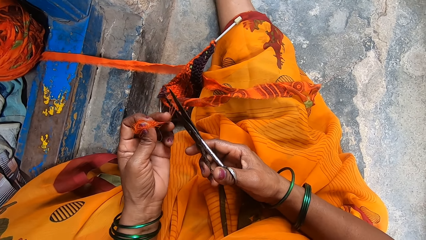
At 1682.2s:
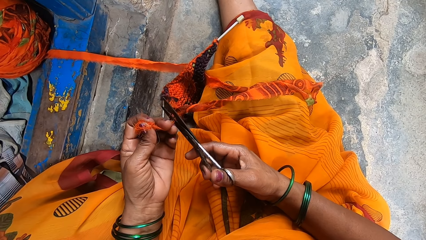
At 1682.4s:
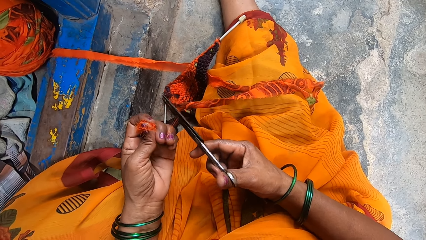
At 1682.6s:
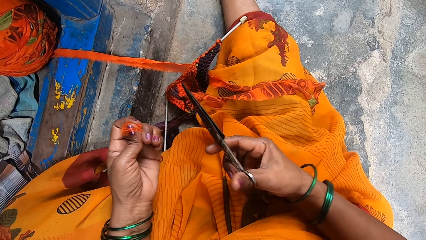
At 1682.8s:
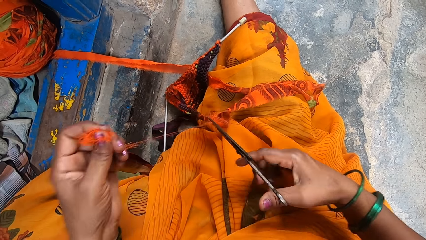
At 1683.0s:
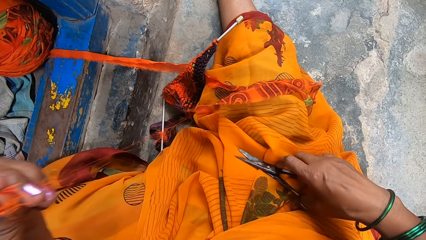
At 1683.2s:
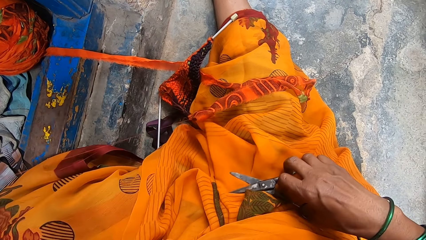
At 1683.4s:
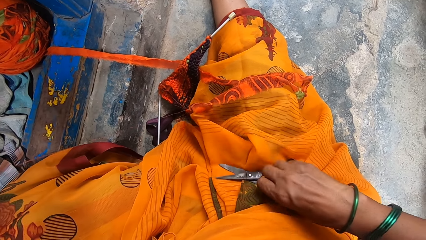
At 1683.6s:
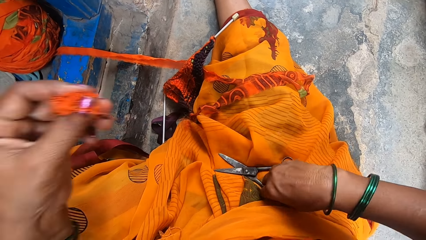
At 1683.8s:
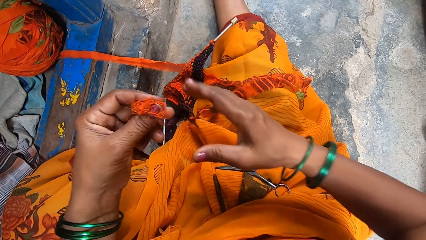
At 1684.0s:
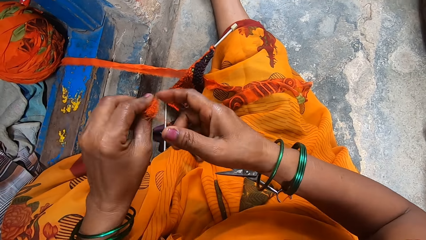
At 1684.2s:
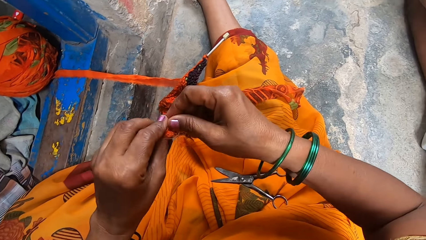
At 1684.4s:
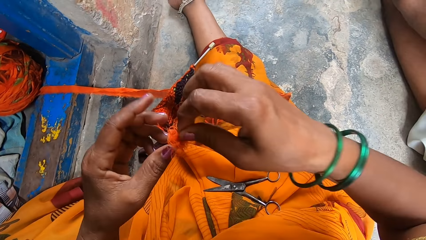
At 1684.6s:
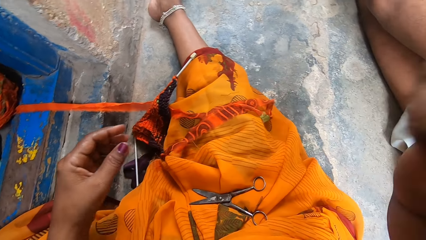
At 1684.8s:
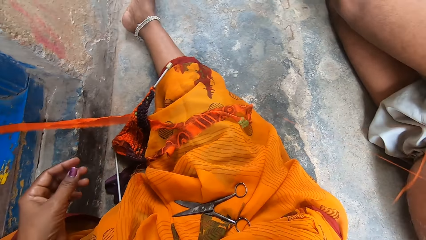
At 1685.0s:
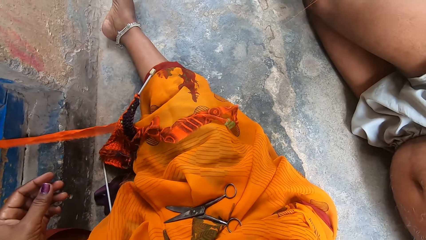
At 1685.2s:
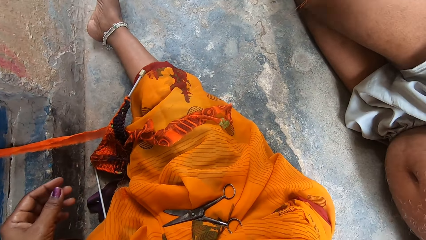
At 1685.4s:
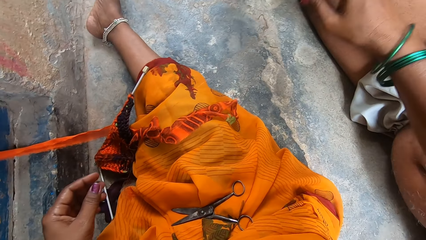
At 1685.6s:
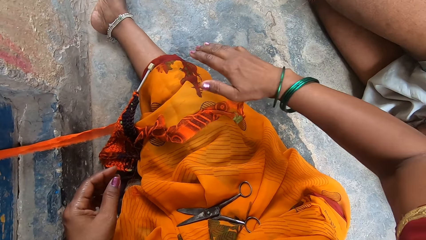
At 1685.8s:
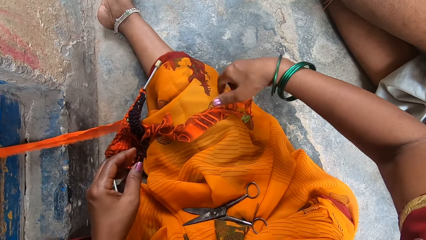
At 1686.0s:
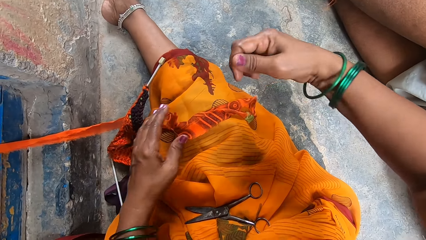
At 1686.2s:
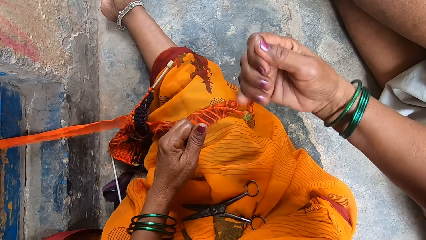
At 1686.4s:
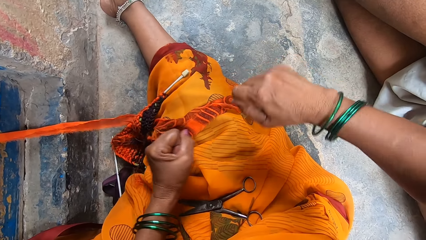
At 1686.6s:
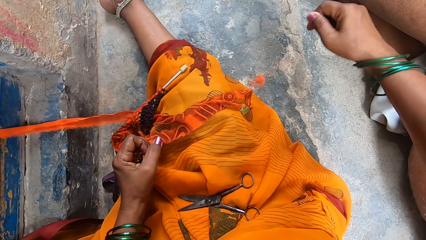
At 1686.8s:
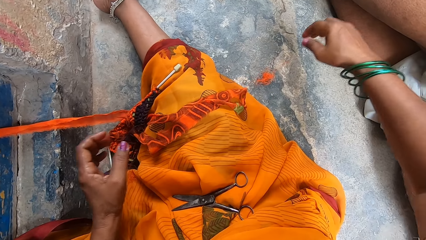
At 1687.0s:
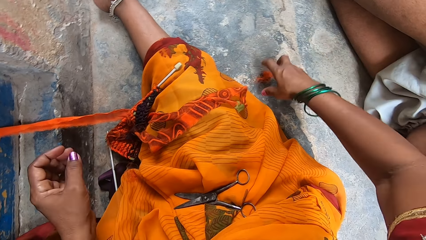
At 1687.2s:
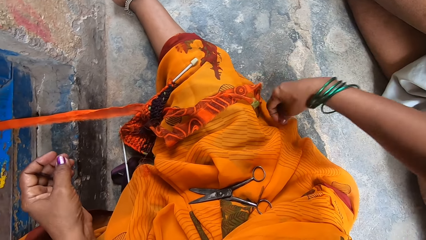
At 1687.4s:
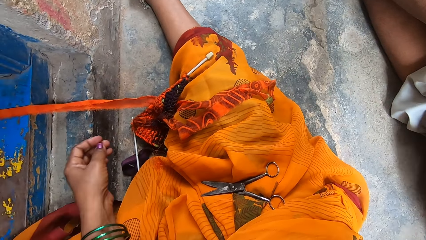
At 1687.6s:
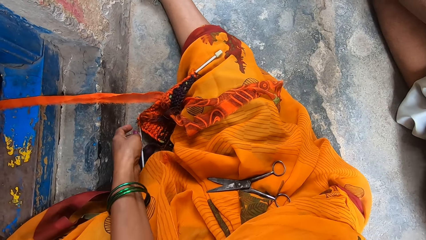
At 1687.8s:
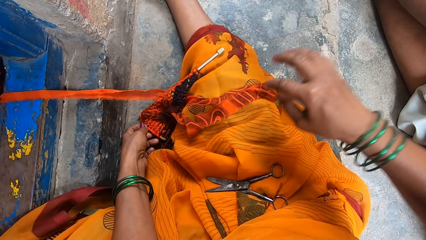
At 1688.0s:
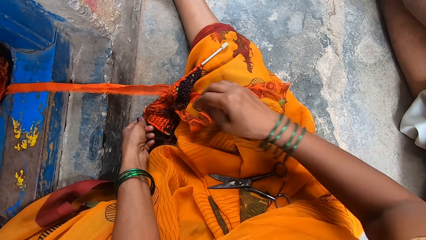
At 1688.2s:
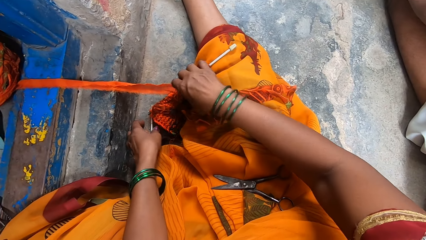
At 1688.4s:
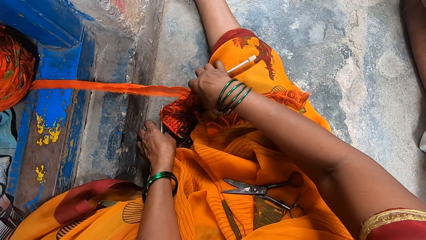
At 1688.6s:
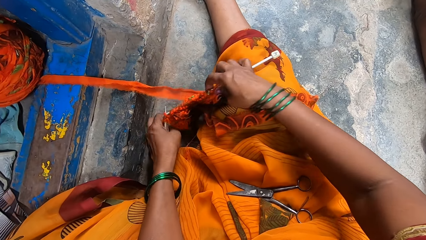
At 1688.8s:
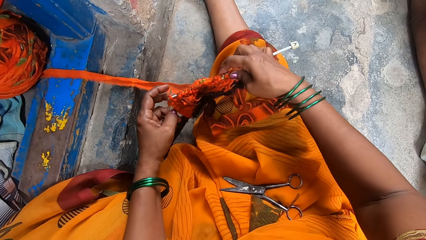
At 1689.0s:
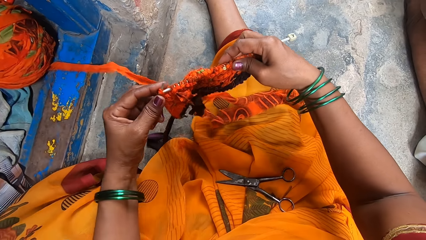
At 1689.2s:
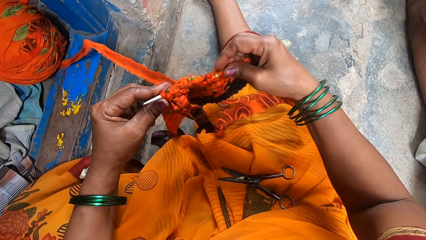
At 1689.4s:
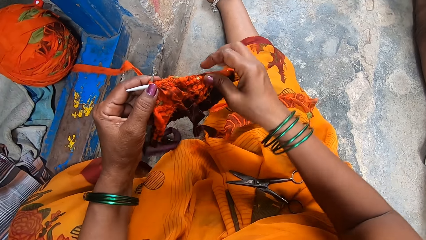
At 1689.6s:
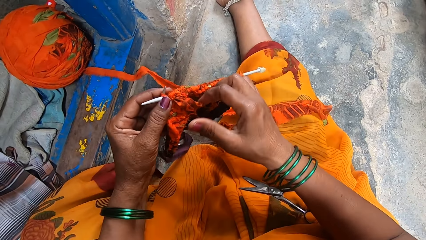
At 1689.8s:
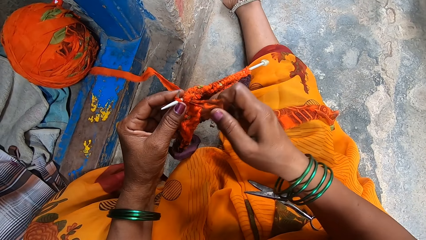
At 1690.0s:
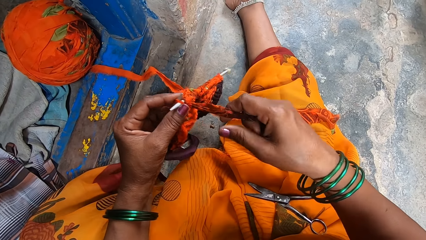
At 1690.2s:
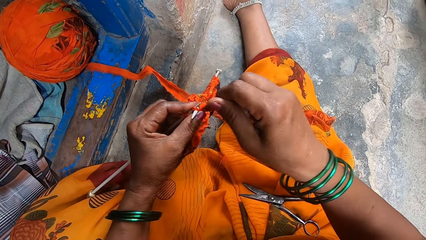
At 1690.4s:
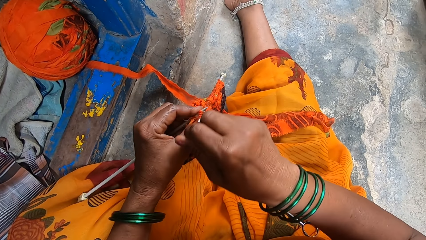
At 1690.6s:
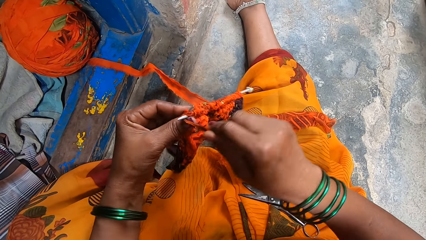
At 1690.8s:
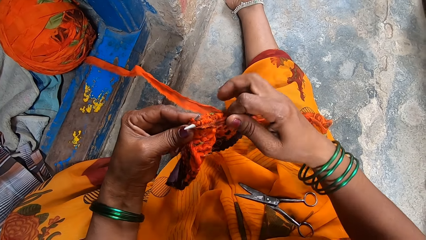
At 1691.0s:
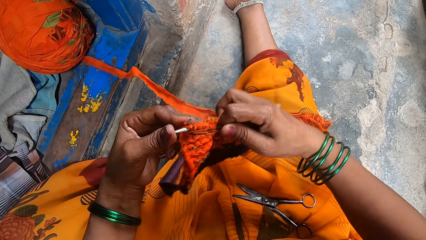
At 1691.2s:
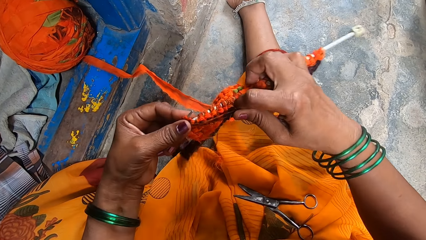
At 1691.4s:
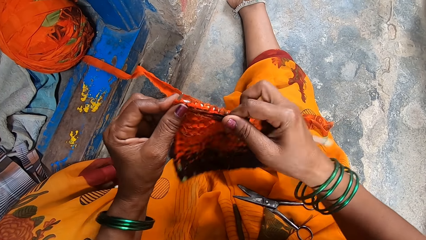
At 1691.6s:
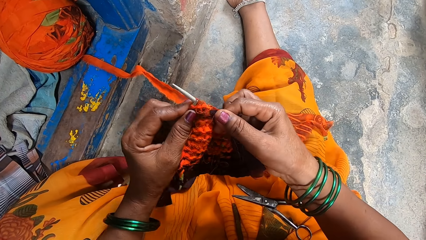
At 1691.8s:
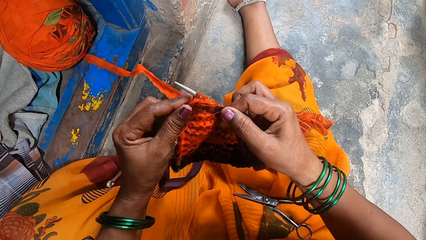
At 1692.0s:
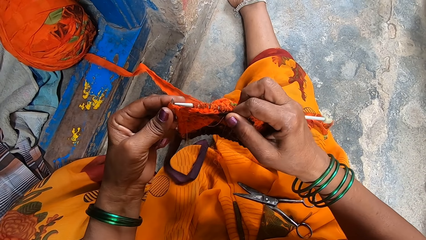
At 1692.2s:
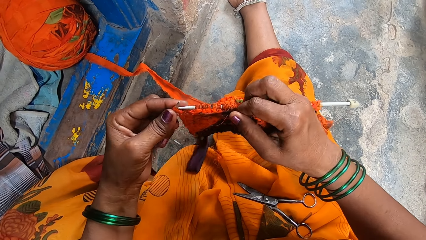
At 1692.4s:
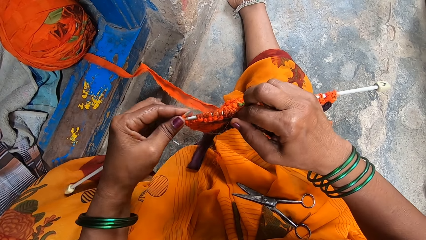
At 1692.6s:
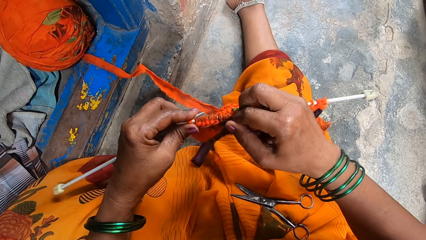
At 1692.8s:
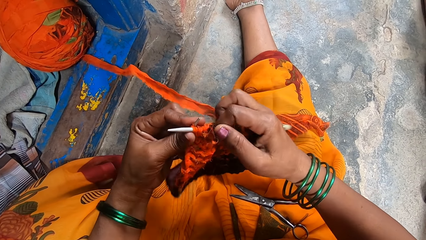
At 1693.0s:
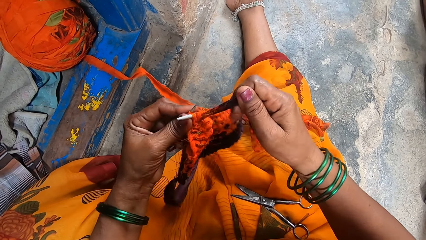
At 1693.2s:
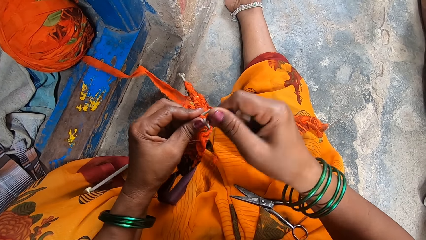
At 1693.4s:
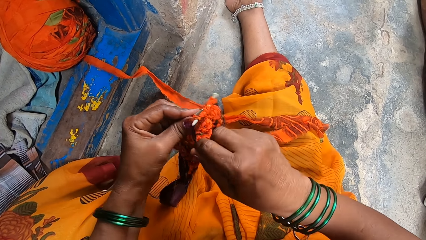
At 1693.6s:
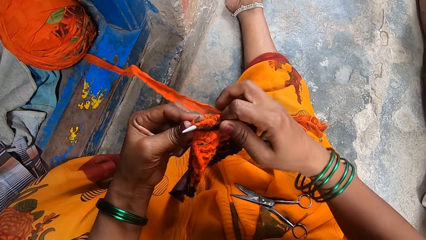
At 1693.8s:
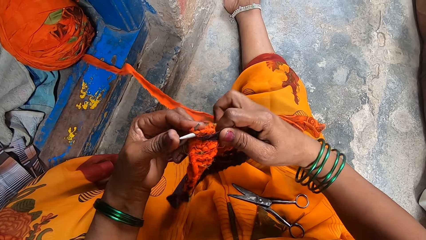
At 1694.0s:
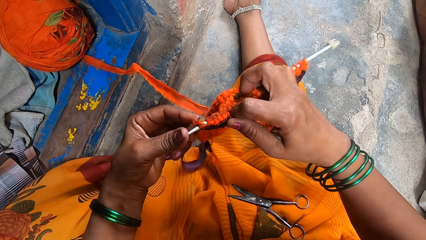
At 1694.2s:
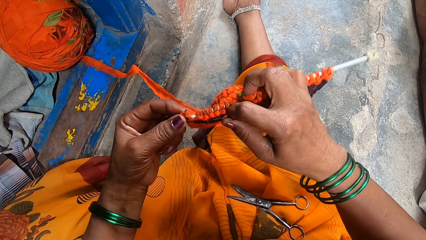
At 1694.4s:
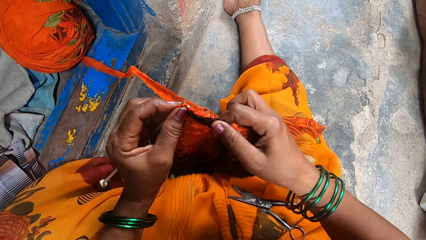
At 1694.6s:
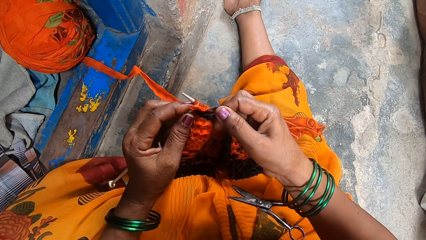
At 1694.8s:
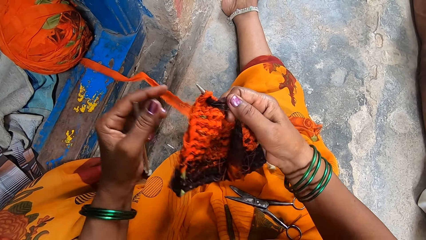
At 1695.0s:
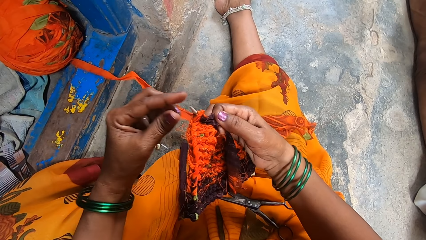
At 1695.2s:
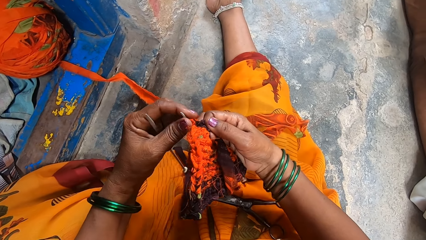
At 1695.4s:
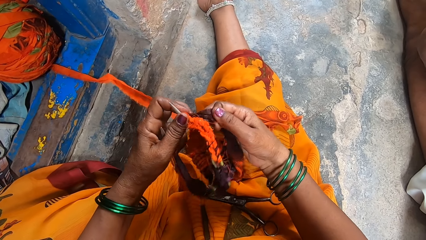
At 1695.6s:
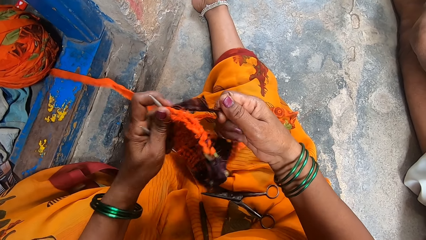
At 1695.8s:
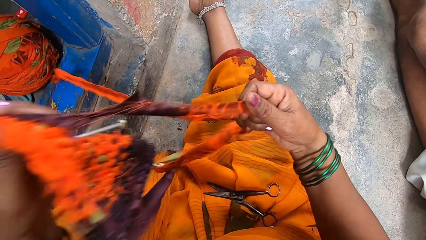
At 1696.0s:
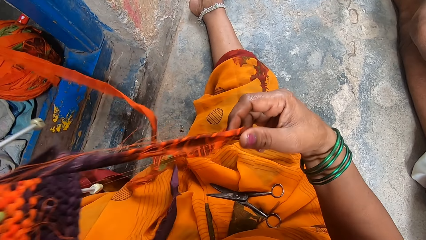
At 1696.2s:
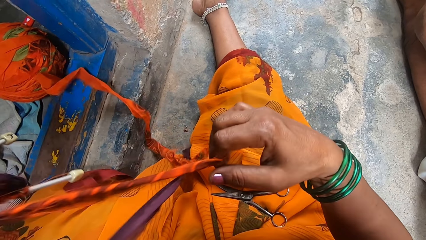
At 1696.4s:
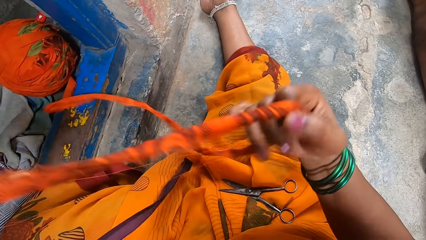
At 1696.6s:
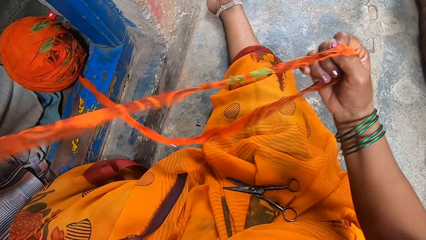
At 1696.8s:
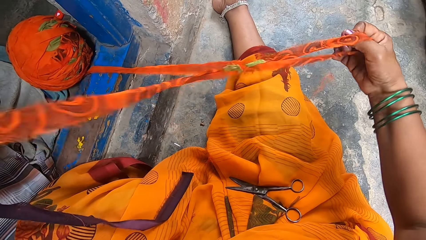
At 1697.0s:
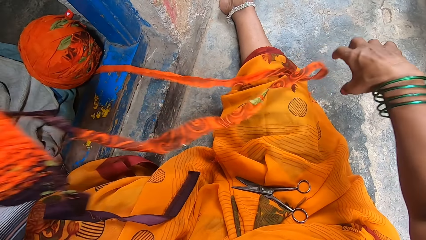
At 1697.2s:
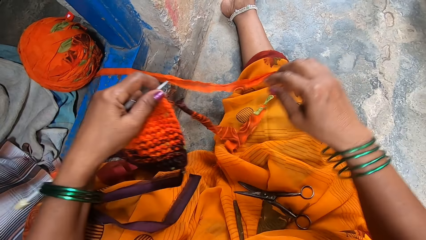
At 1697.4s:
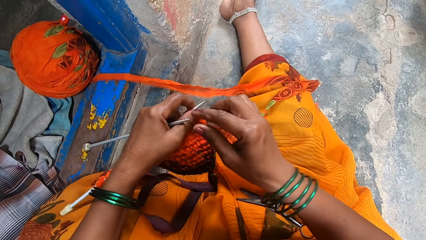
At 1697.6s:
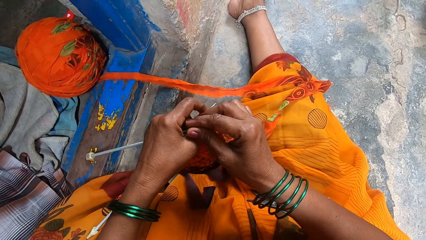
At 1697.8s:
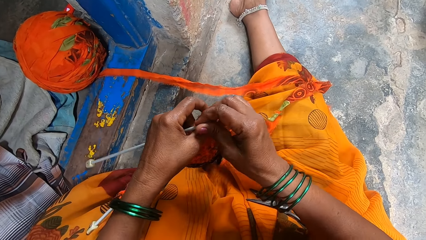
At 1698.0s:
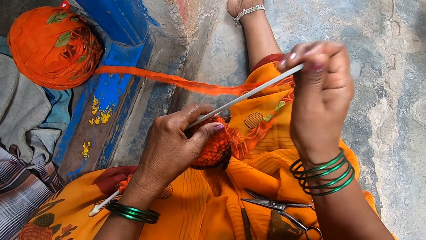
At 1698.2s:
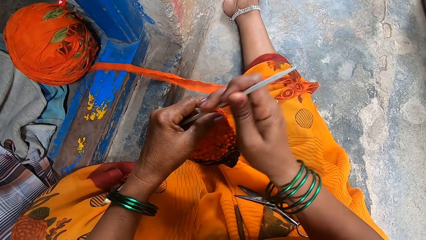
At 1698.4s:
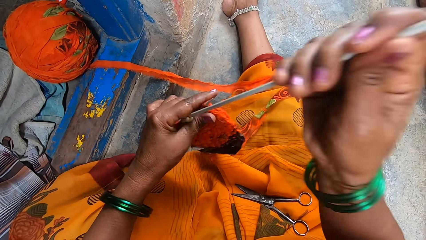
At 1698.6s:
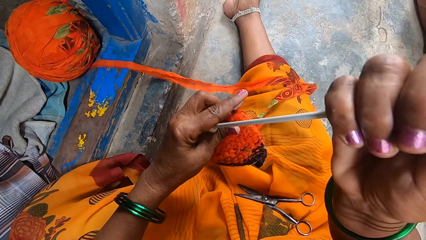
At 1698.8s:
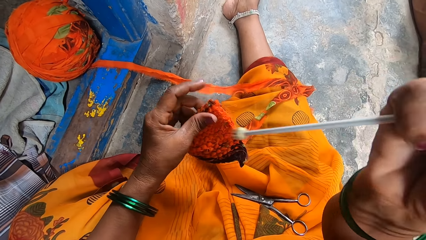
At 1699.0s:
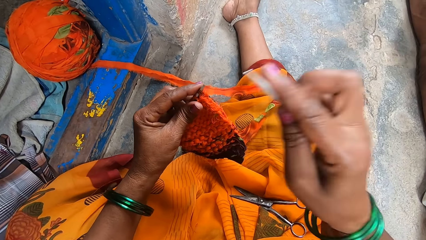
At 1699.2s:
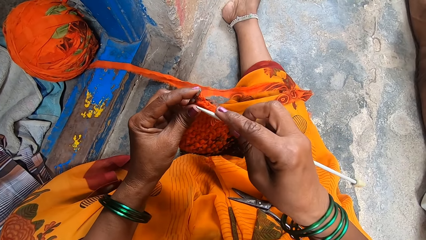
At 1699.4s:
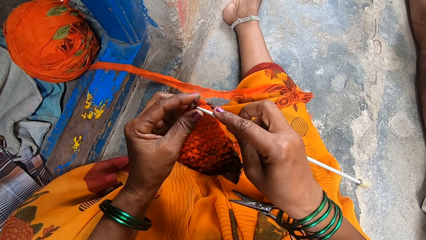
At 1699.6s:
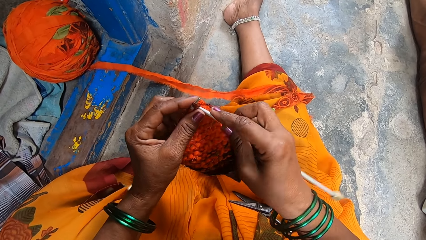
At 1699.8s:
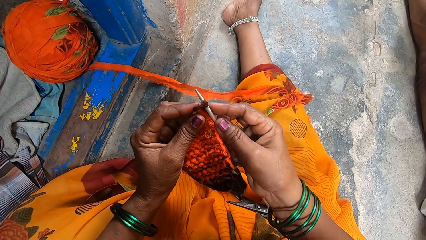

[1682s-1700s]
The camera wearer puts the scissors down. They roll the thread. They throw the thread. They pick up the crochet item or needles. They knit clothing with the needles. They stretch the thread. They pull a long piece of cloth. They pull out the crochet, and pick up the needle.
